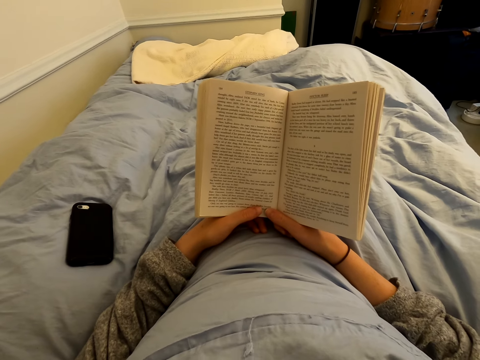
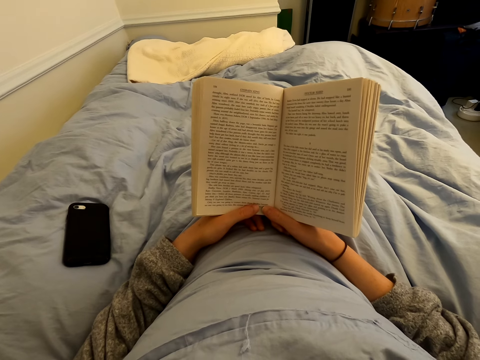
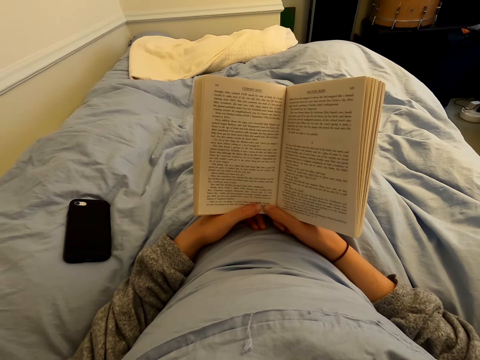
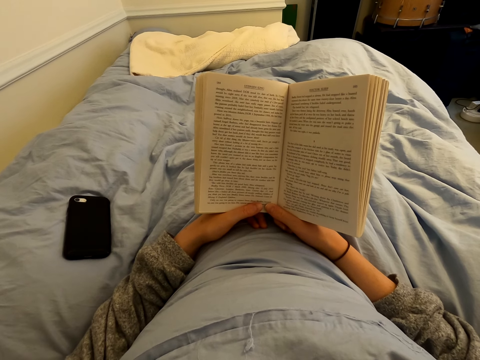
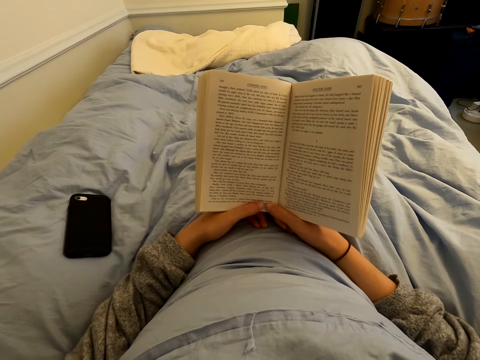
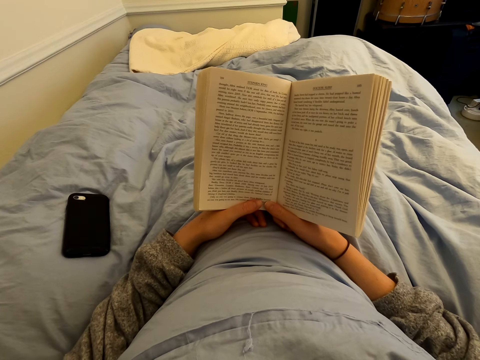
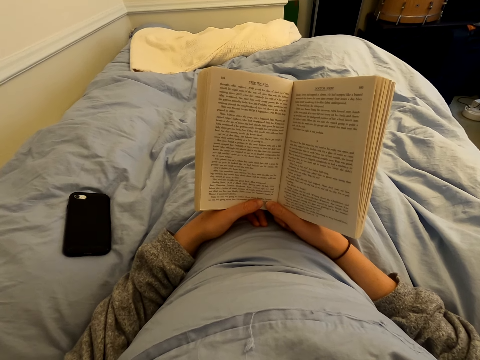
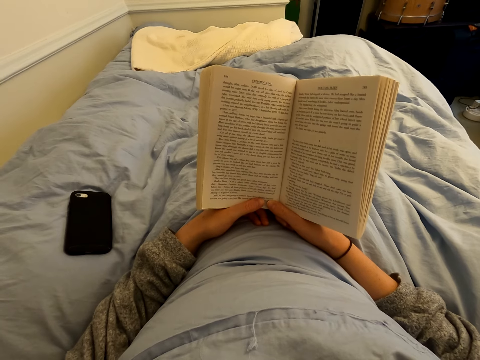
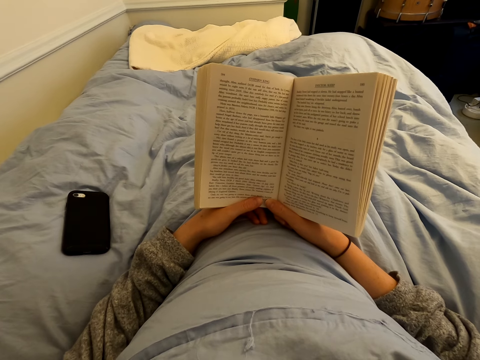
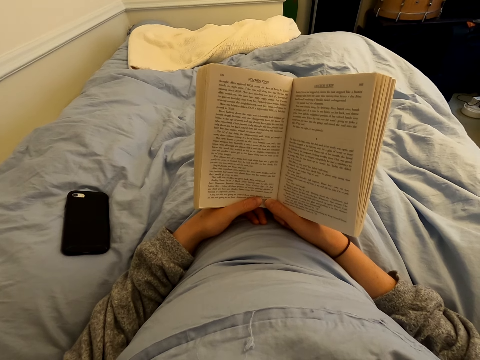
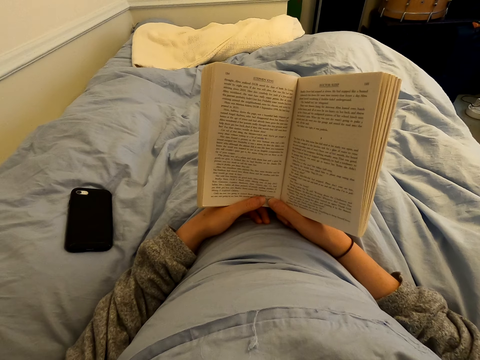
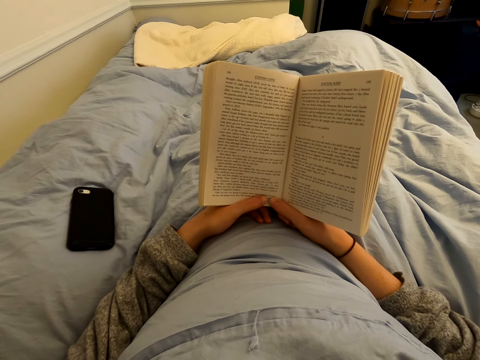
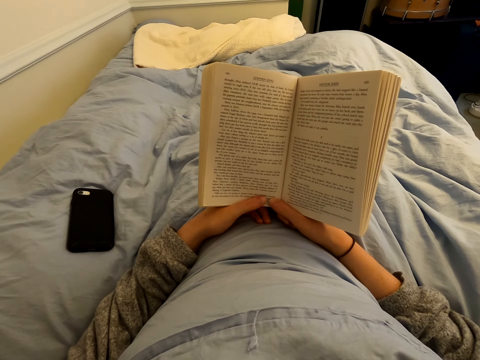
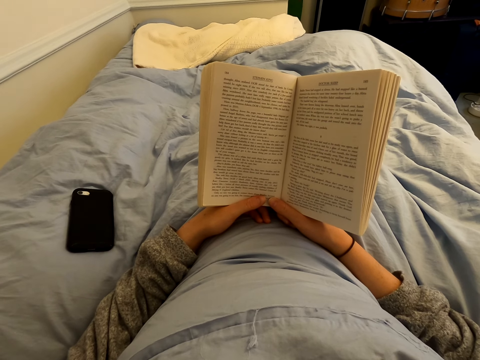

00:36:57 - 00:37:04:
The camera wearer reads the book.

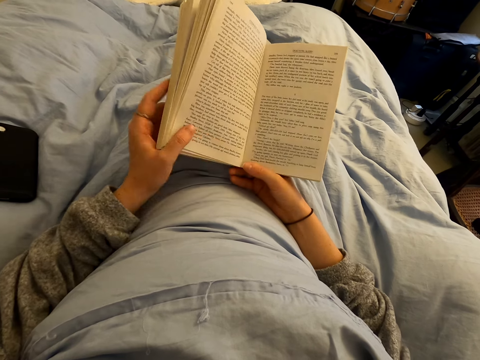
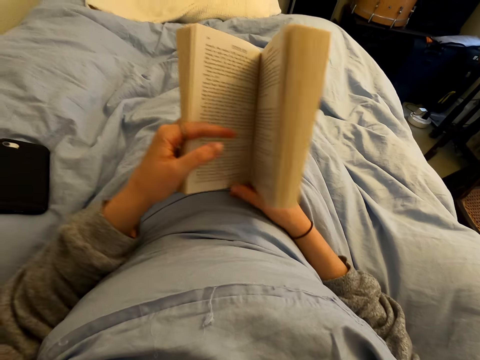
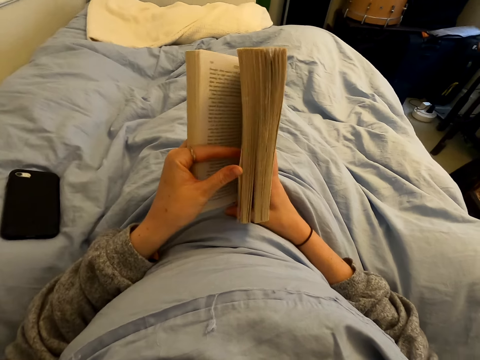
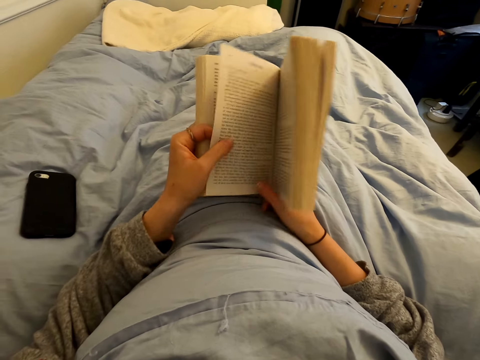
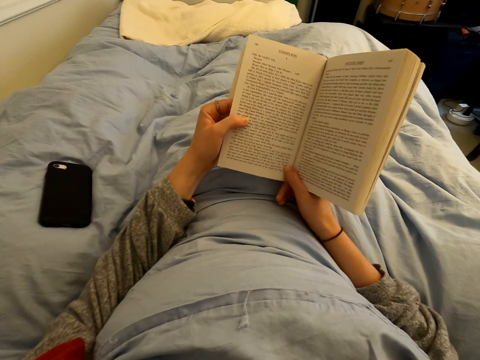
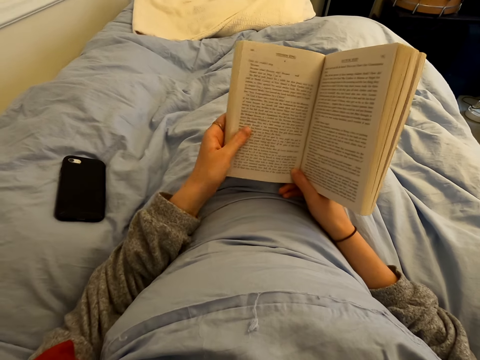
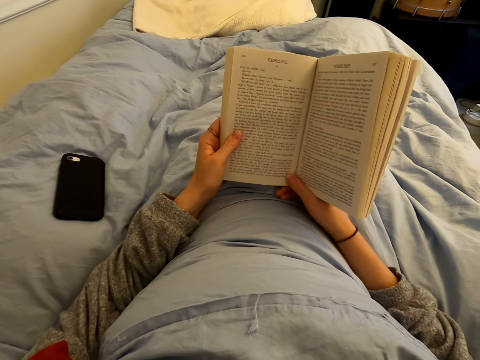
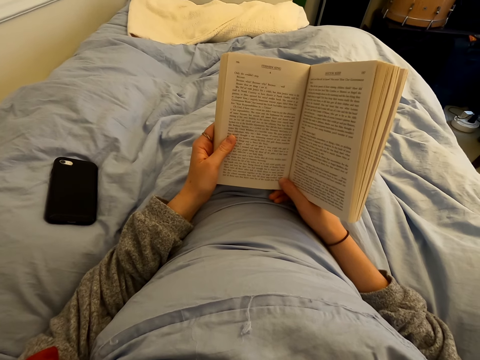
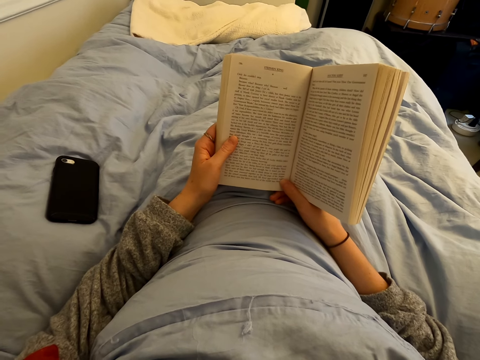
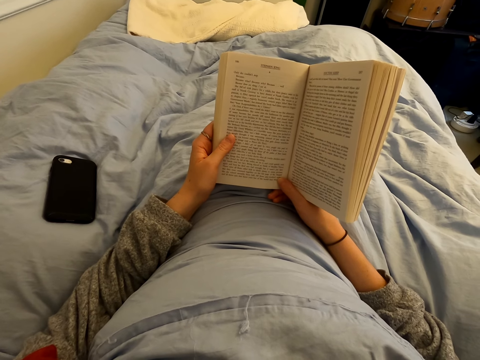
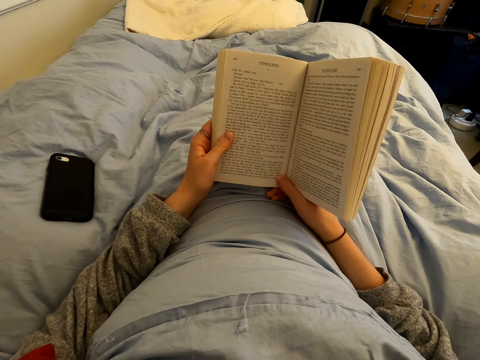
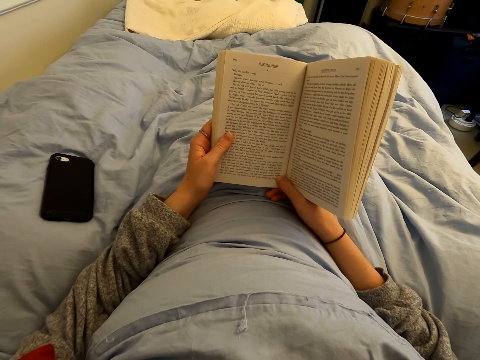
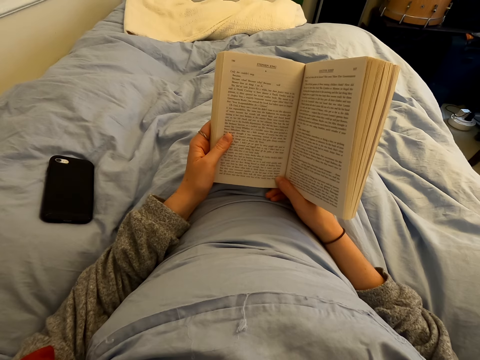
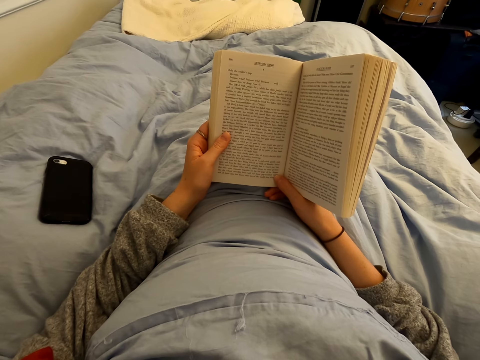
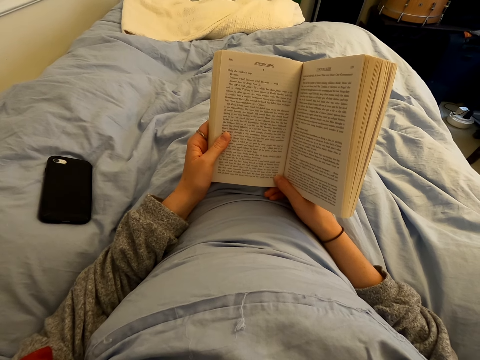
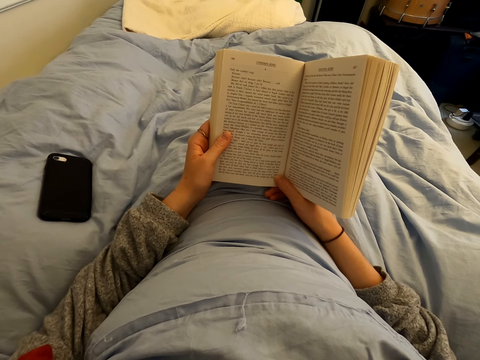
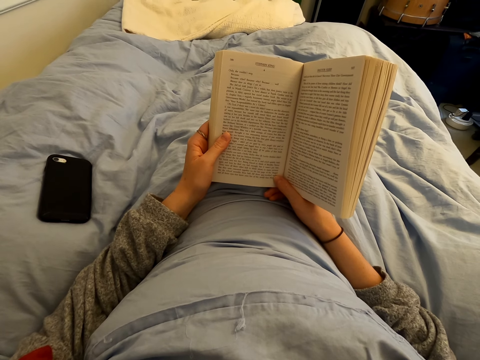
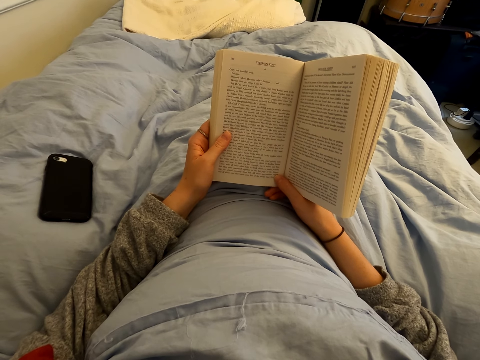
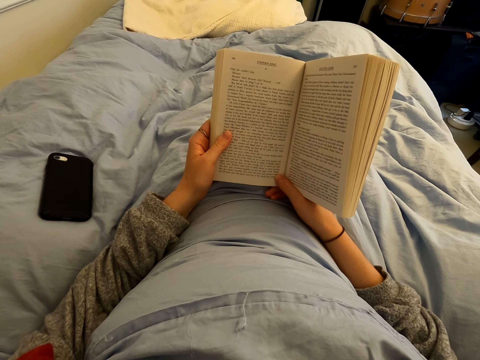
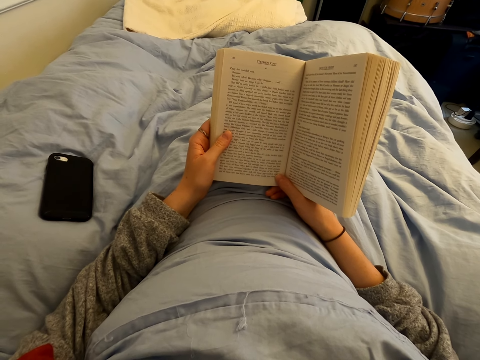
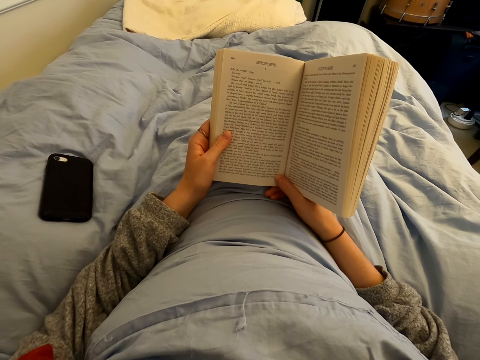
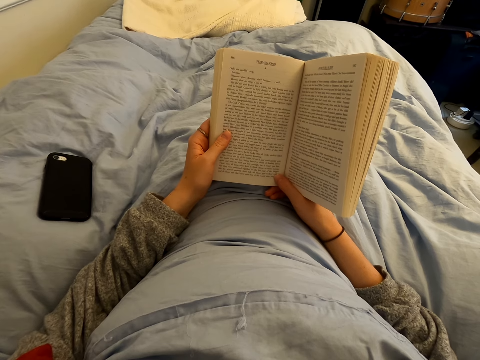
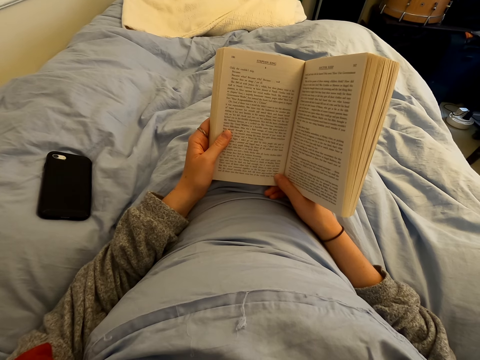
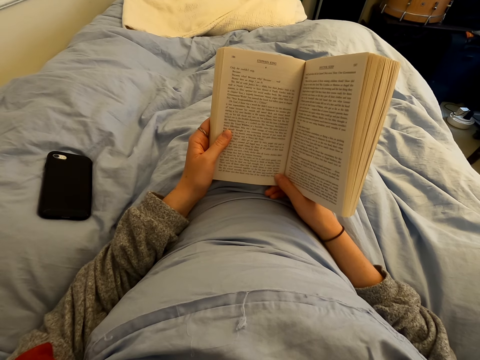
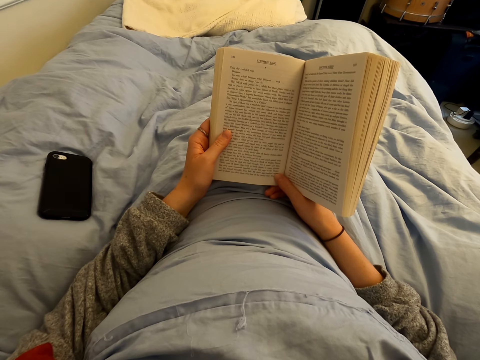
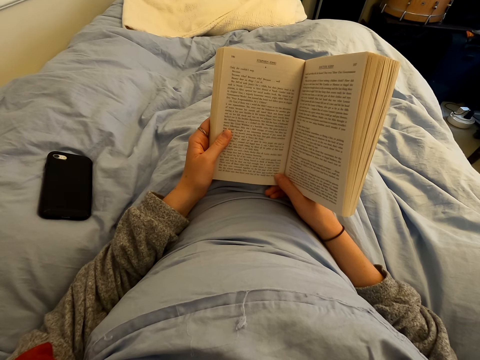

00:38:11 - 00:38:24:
The camera wearer flips a page of the book. They read the book.

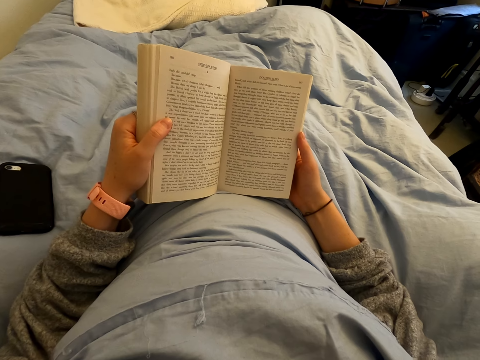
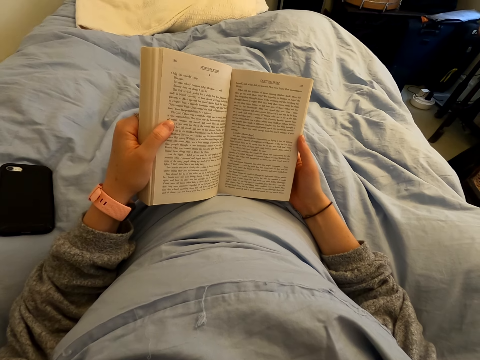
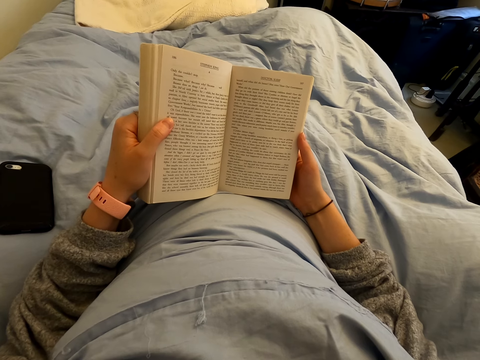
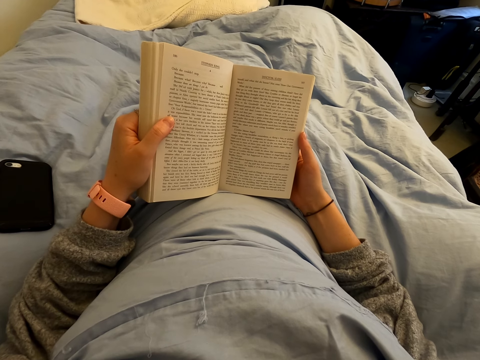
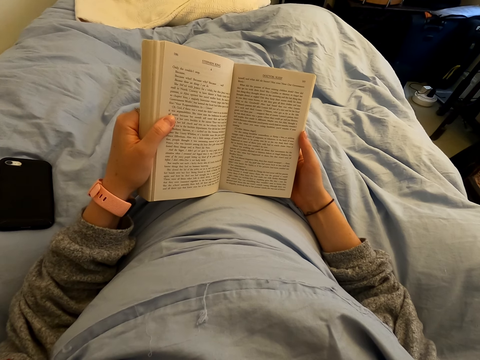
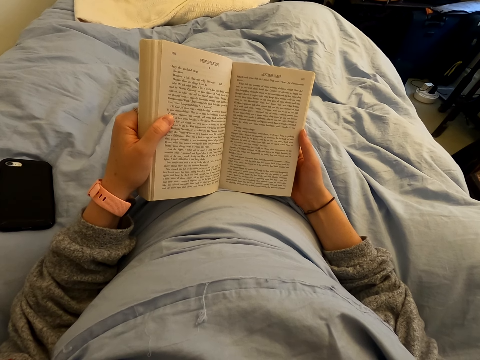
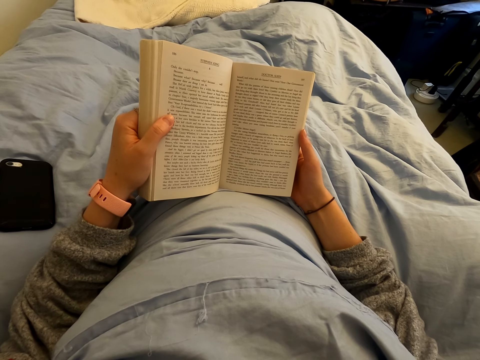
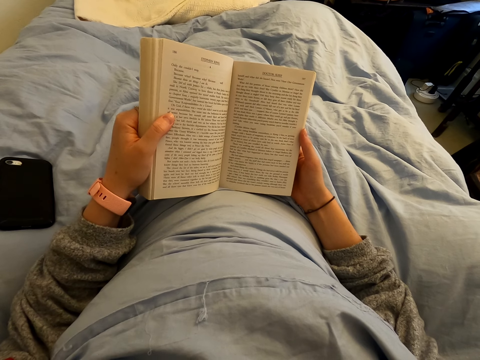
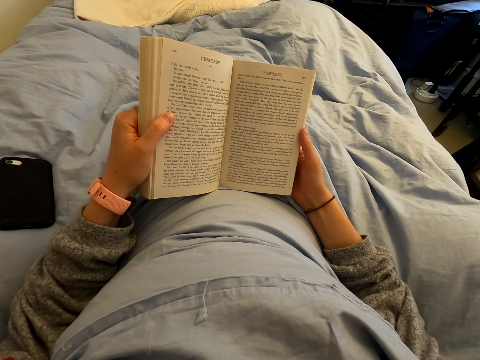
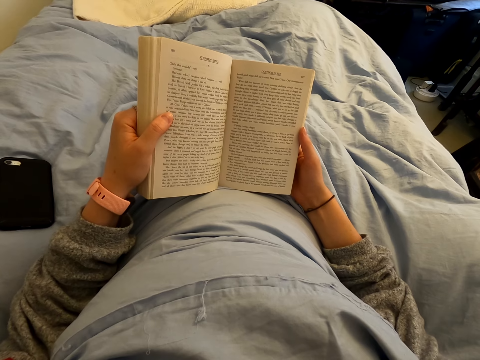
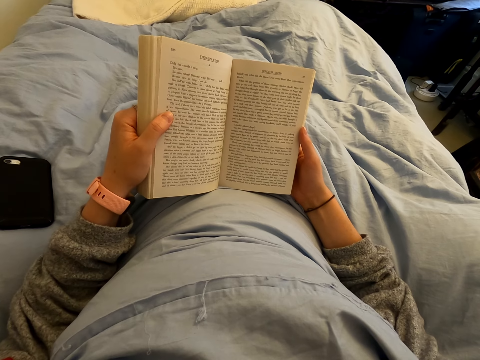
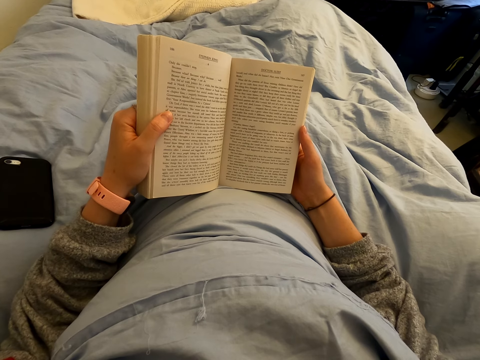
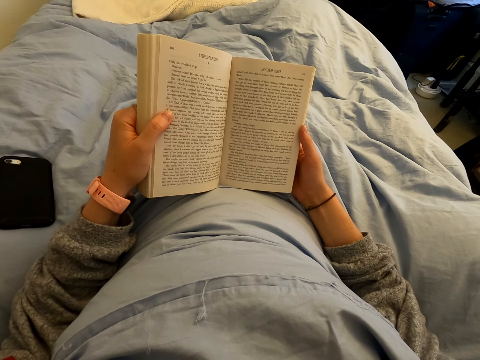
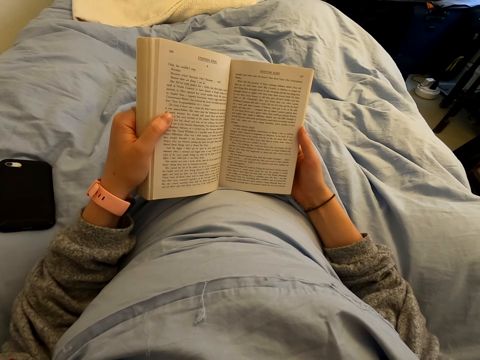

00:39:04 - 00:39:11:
The camera wearer reads the book.
